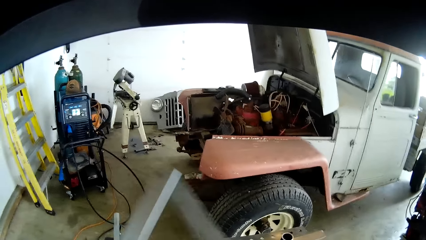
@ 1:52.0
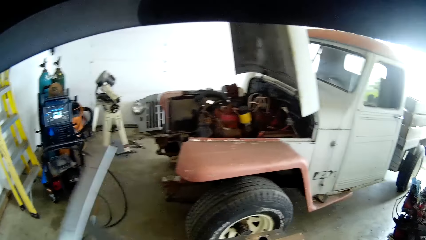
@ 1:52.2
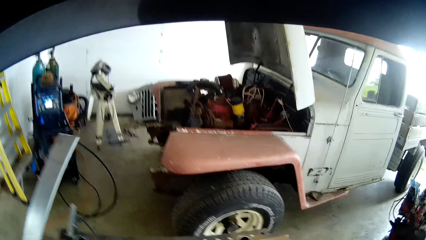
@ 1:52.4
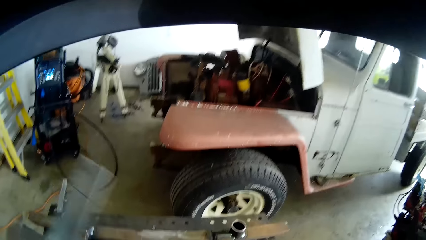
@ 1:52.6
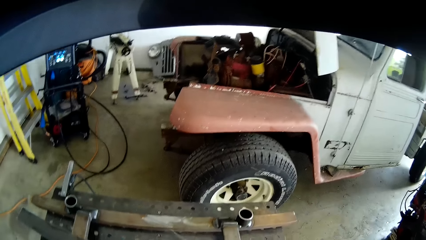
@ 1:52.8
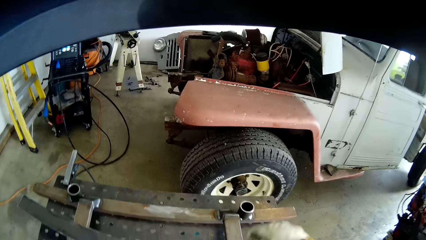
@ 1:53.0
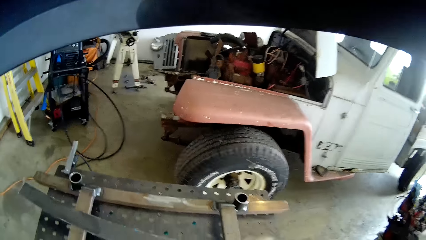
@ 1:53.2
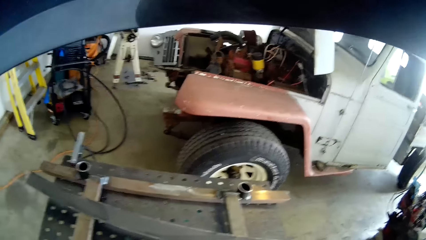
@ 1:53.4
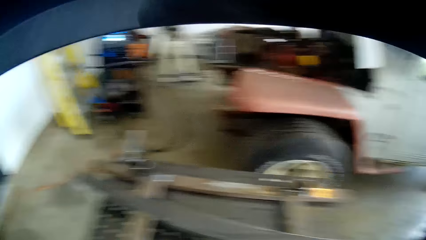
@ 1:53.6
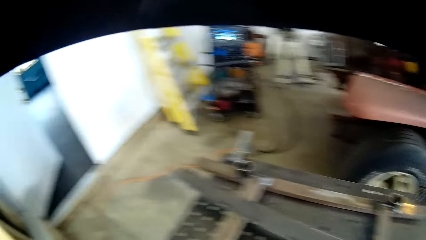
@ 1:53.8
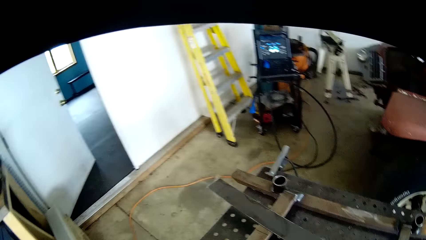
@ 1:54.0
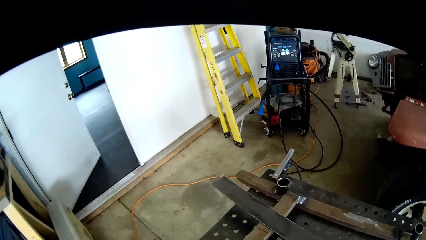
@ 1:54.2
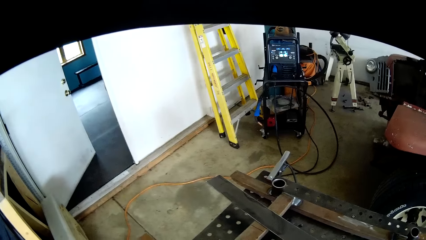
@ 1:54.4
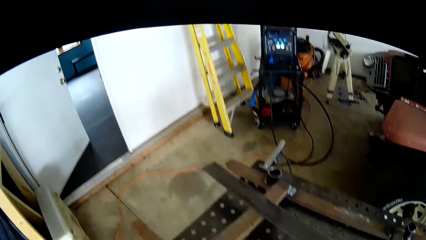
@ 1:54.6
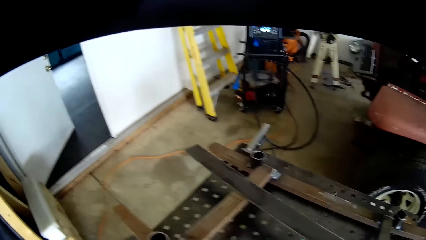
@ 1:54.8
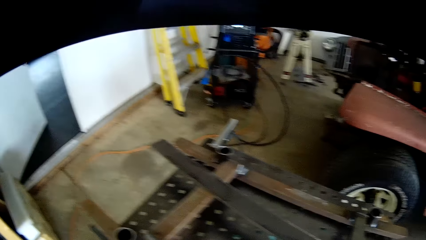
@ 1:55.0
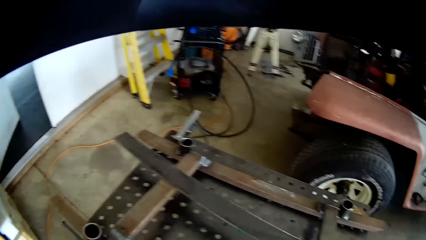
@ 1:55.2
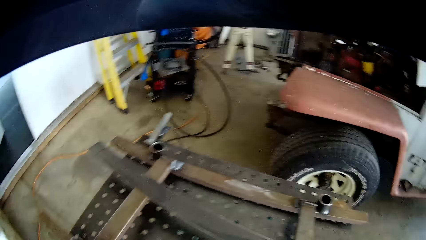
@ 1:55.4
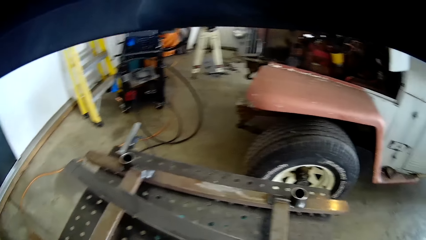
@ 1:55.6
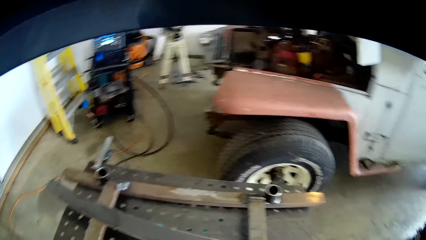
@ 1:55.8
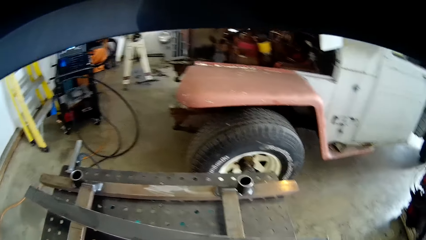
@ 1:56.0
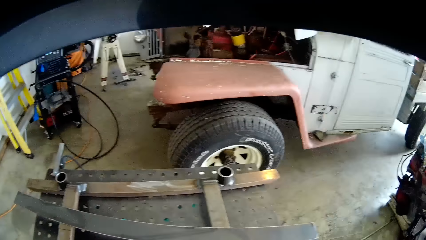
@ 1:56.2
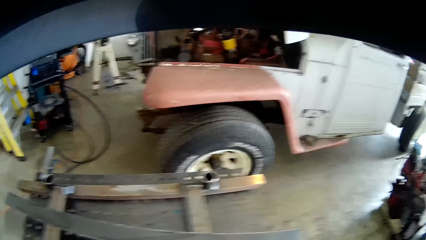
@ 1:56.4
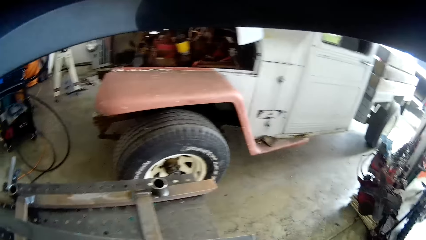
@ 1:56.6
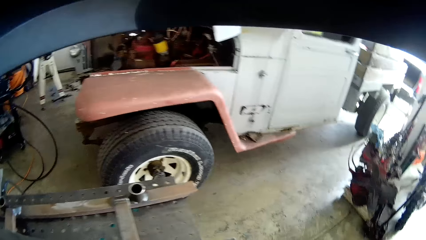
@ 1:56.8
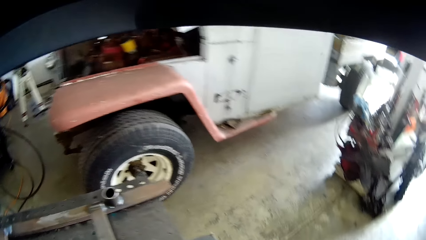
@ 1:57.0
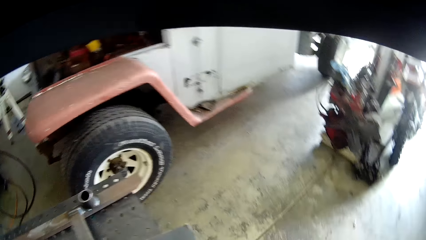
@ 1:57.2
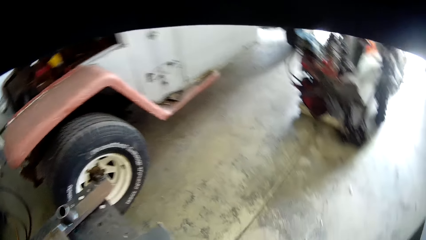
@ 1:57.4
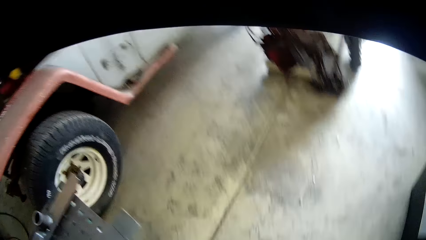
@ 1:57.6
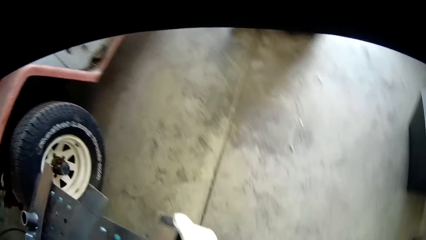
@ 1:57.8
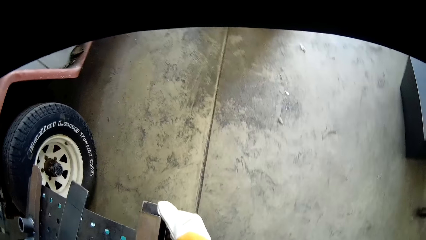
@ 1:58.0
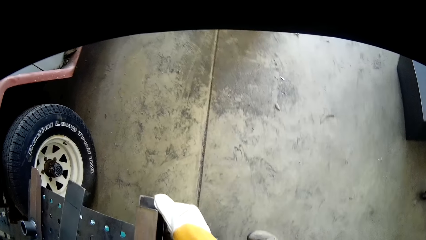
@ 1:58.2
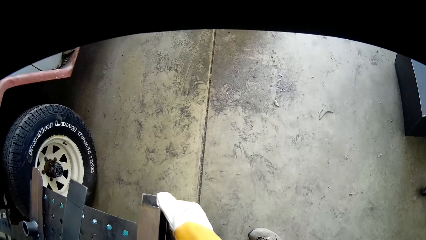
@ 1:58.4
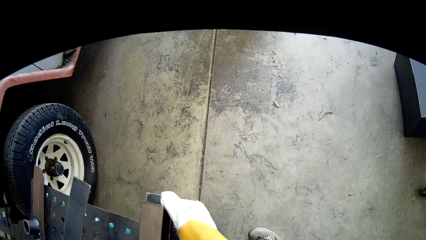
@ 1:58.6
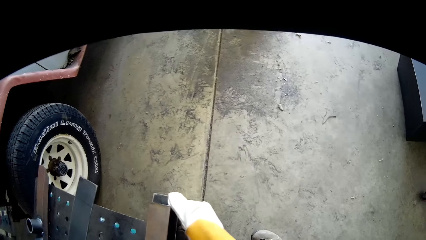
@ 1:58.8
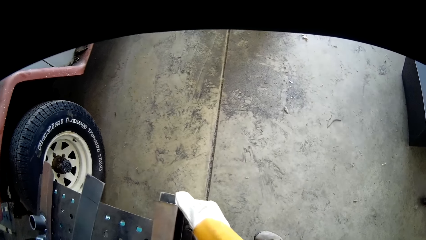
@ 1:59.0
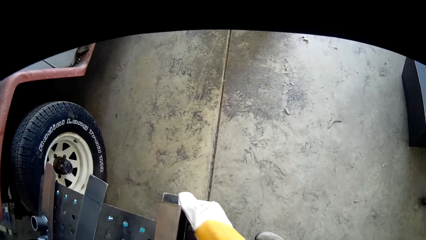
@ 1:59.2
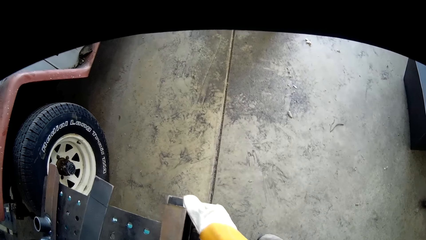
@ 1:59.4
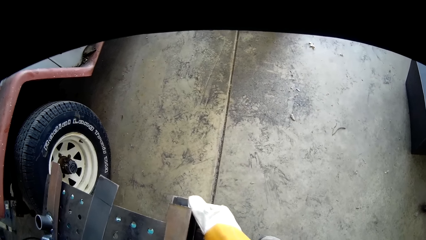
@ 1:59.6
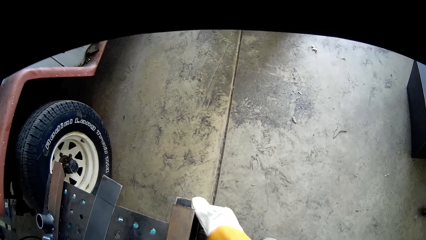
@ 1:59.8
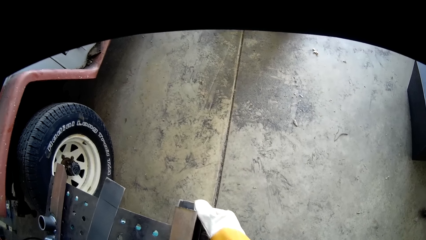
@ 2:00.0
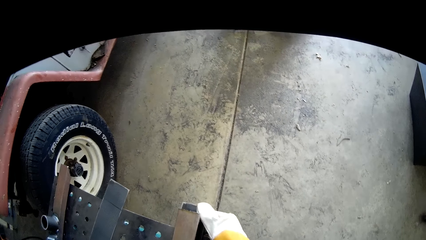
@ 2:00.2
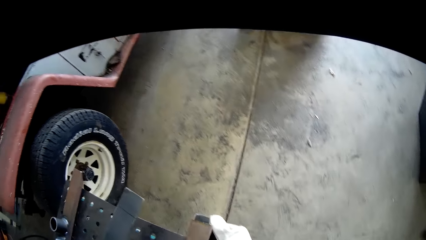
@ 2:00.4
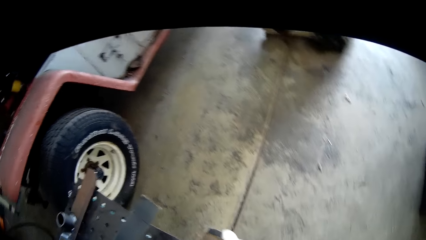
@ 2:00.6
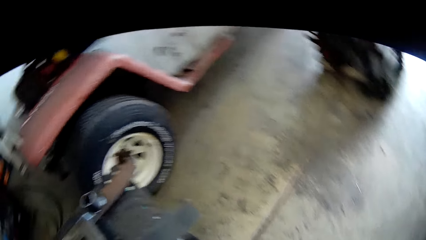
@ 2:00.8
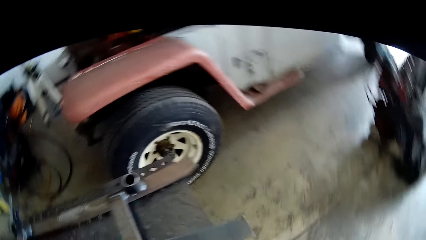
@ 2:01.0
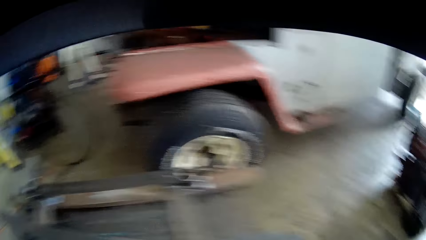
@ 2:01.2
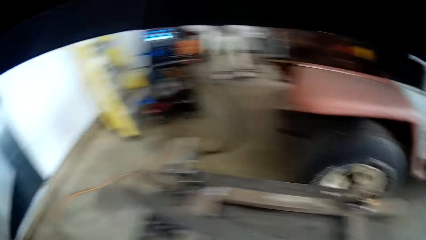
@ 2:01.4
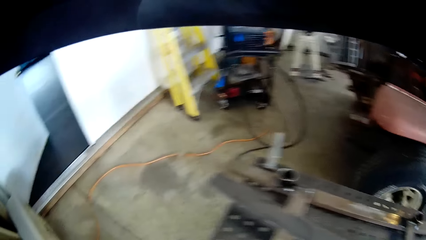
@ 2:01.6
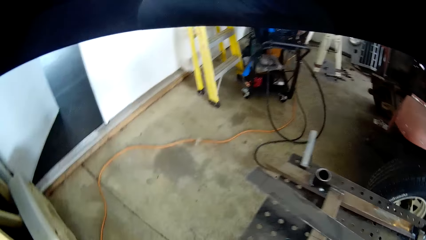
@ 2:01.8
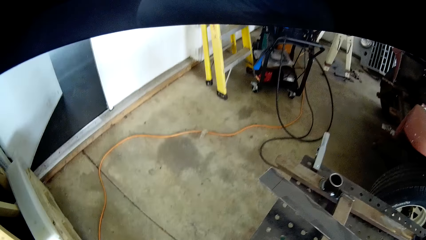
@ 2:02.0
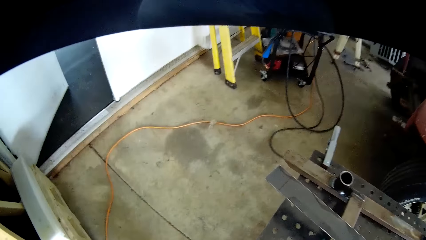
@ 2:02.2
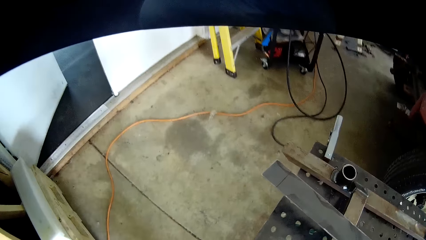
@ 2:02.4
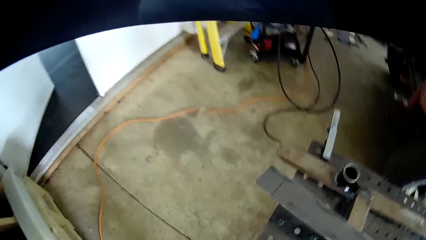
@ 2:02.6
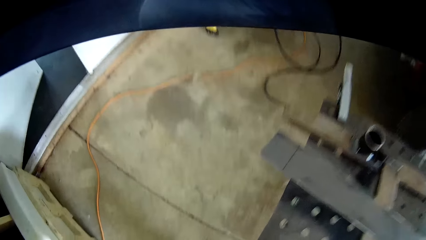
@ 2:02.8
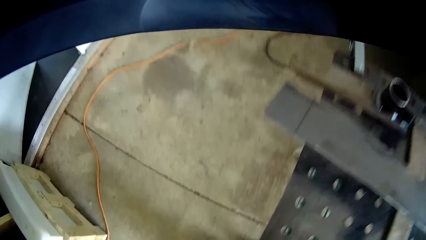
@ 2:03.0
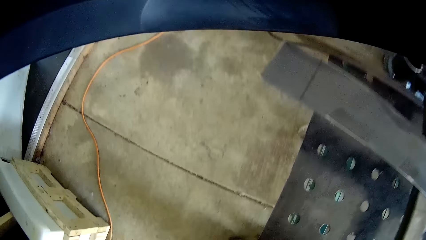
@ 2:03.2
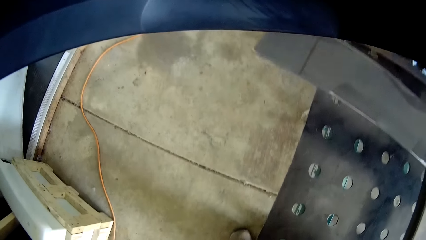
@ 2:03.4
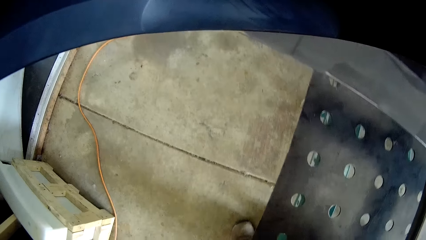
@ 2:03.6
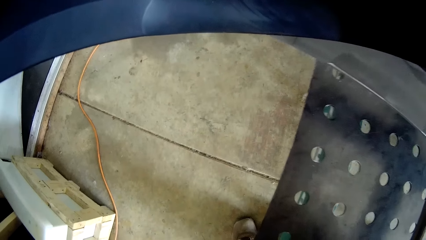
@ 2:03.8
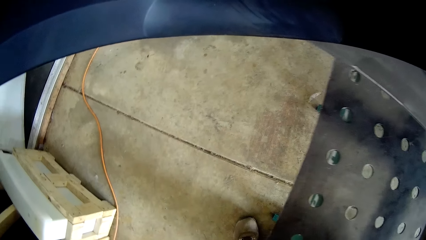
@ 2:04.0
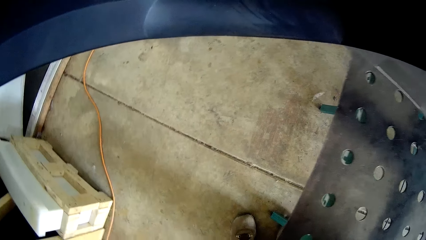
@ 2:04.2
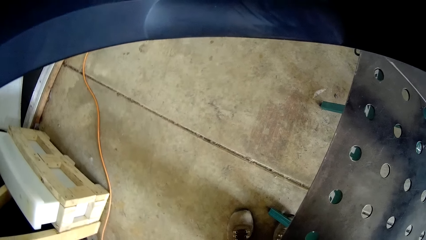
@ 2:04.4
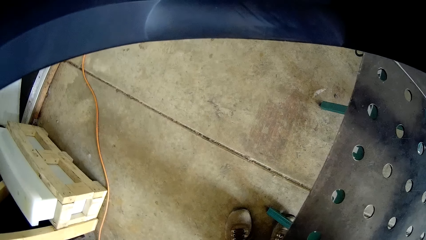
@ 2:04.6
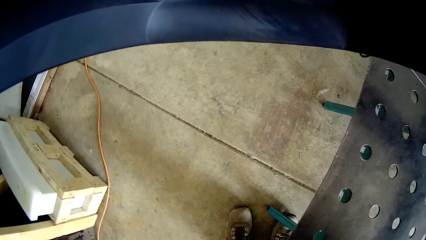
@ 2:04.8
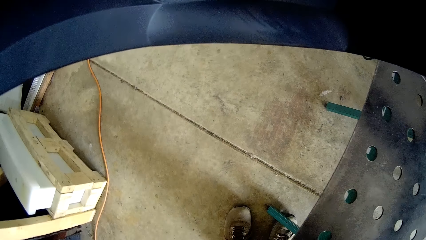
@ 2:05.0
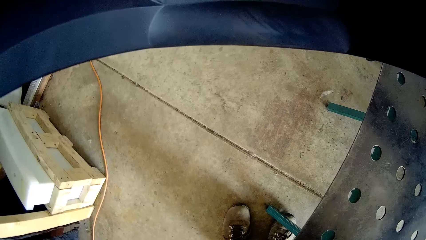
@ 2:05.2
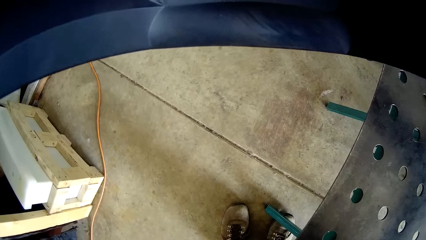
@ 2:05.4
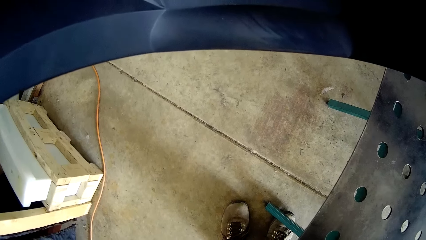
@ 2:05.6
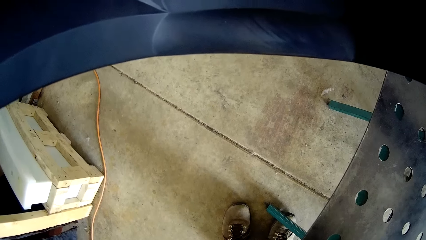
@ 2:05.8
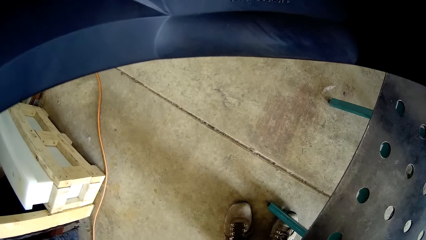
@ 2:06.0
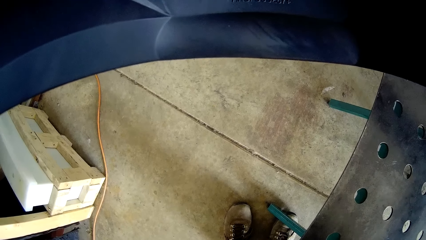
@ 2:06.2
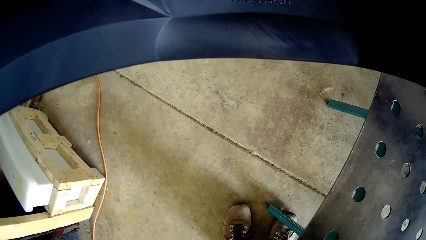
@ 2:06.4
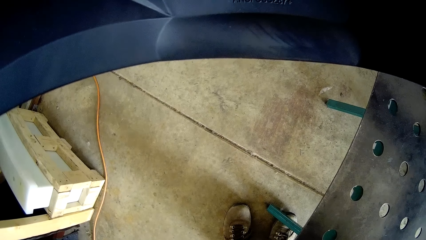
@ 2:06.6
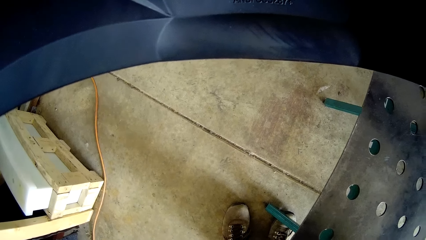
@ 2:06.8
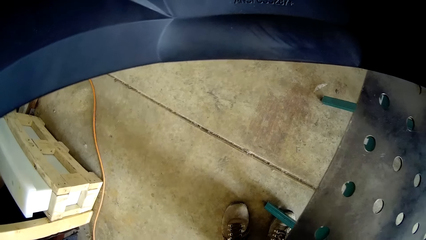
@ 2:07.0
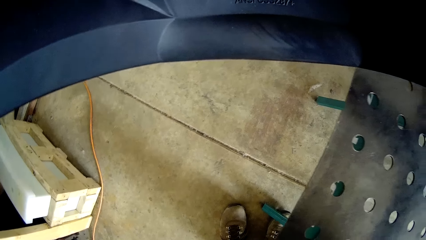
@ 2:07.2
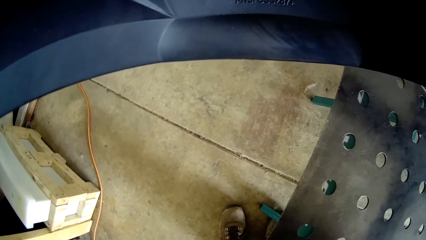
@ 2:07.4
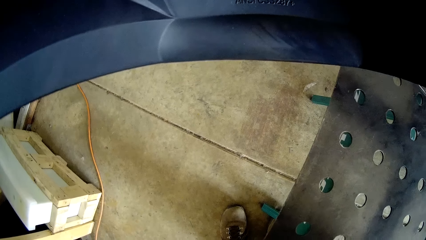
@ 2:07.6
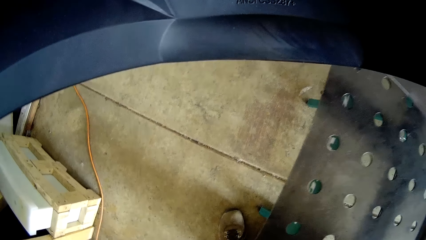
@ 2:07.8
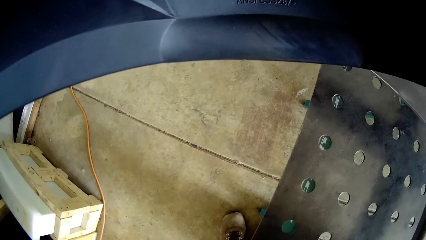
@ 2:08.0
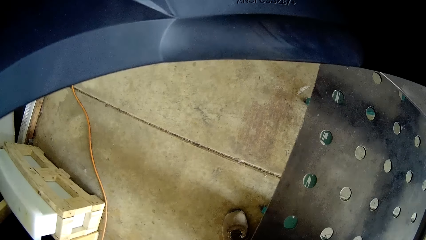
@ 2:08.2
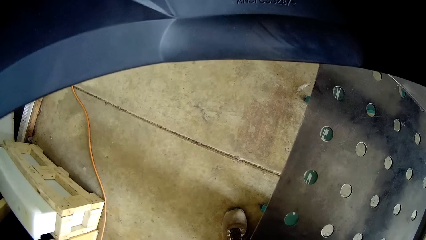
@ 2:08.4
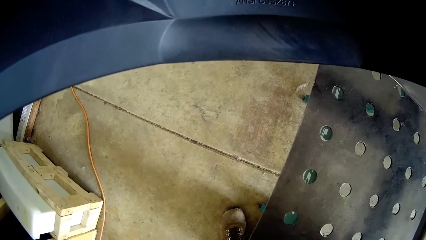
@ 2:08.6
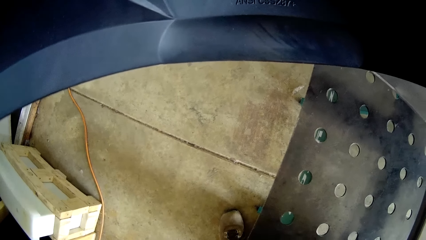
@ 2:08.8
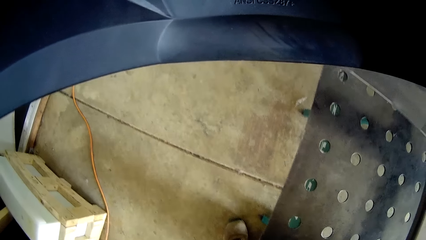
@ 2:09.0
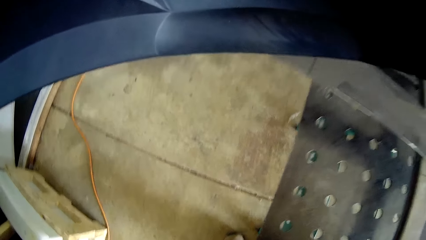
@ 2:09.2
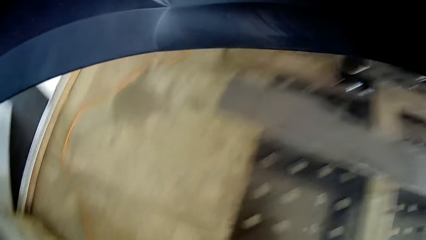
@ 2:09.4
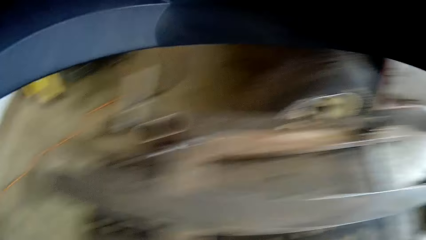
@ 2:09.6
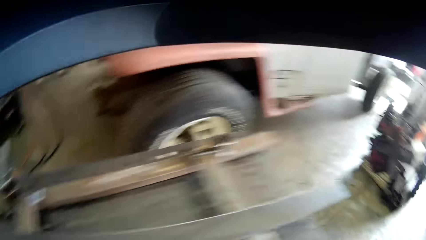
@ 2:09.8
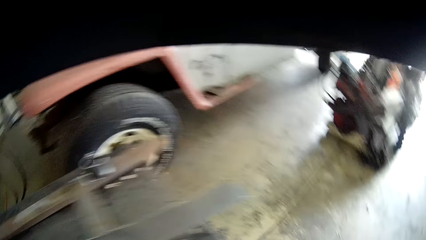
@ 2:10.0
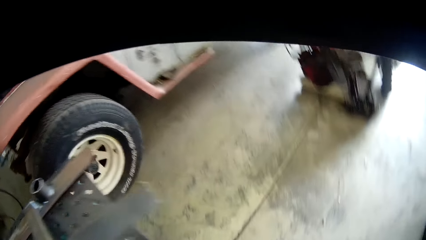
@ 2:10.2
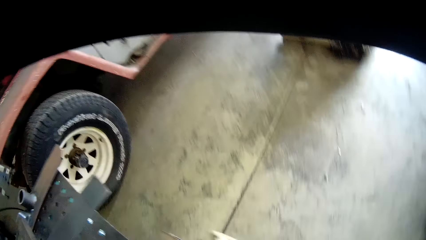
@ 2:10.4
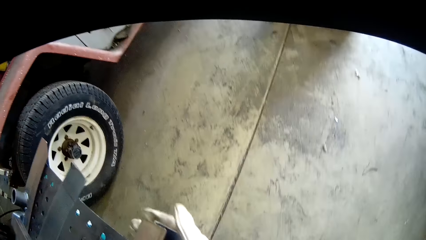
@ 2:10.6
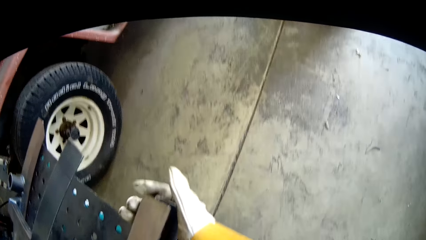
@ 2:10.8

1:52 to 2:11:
The camera wearer balances the metal. He holds the metal table with his right hand.
